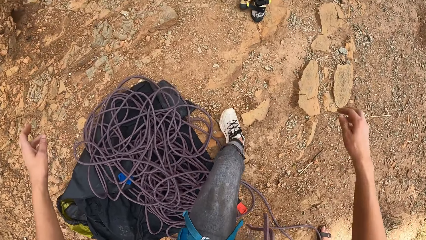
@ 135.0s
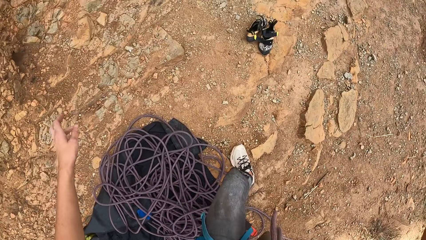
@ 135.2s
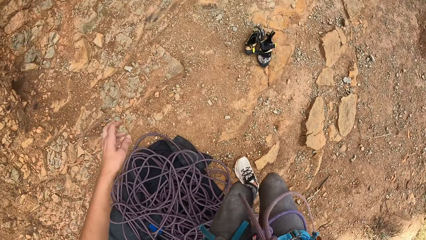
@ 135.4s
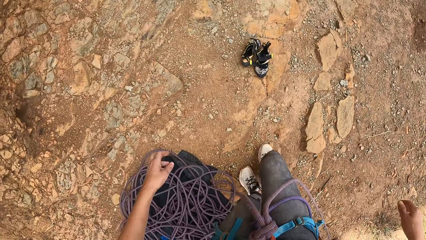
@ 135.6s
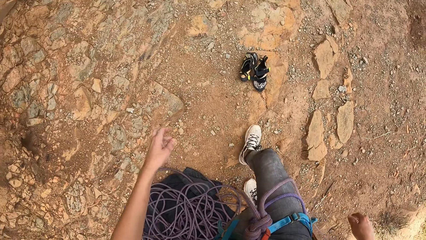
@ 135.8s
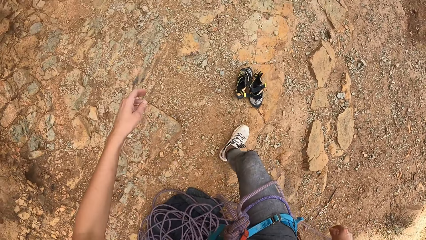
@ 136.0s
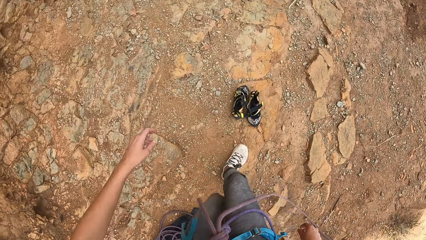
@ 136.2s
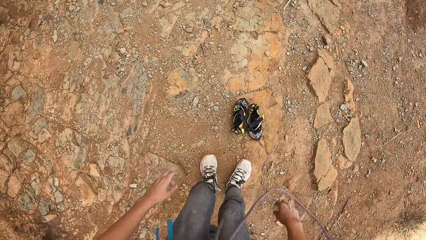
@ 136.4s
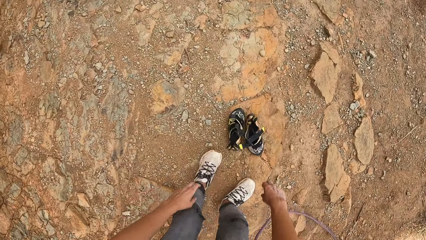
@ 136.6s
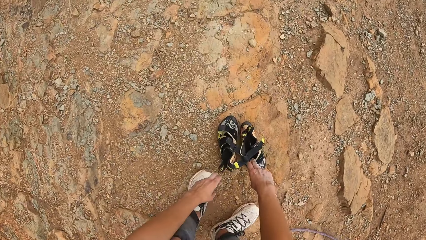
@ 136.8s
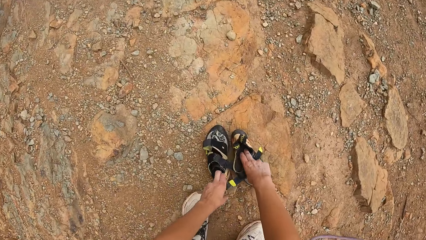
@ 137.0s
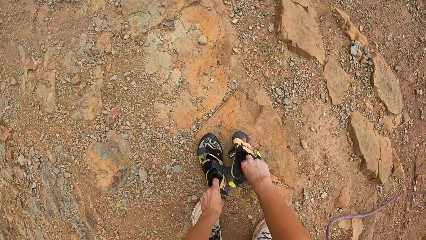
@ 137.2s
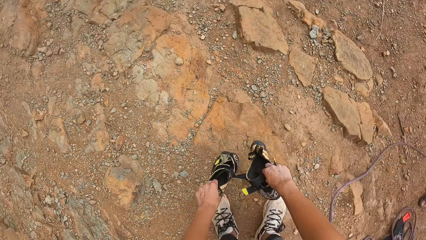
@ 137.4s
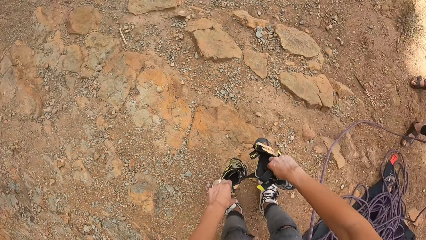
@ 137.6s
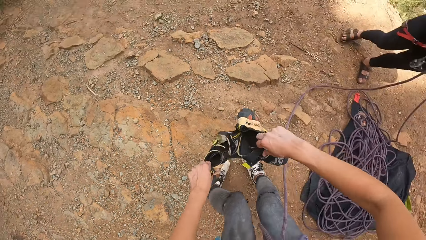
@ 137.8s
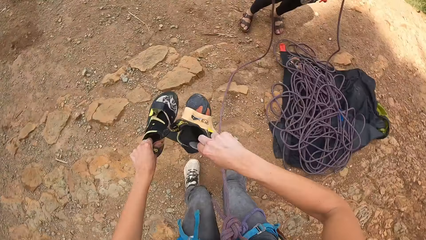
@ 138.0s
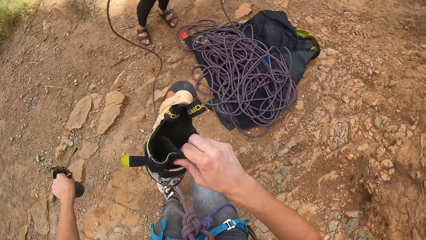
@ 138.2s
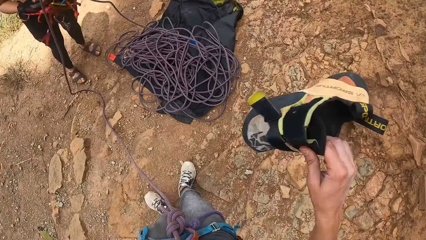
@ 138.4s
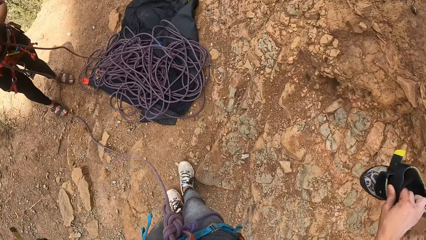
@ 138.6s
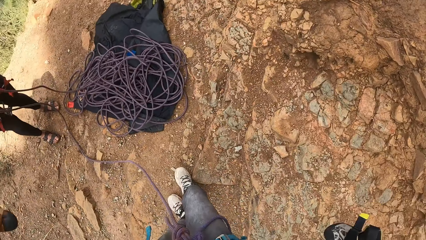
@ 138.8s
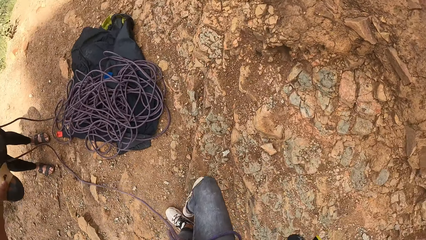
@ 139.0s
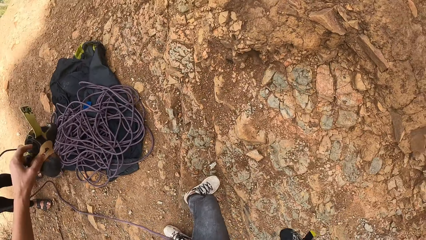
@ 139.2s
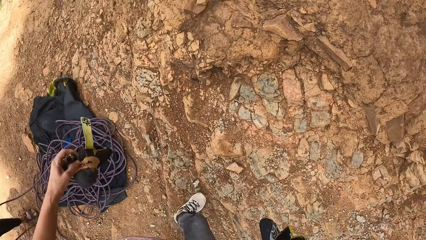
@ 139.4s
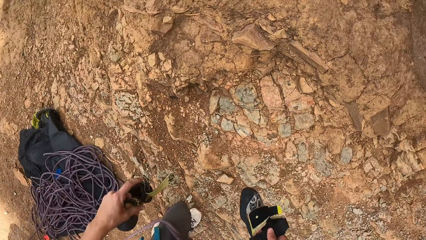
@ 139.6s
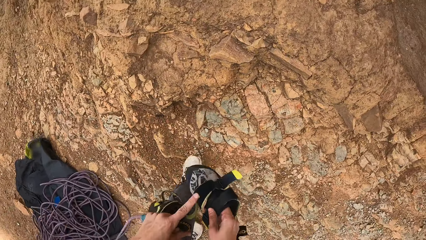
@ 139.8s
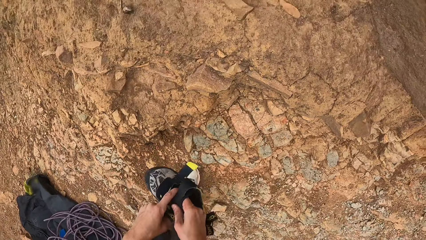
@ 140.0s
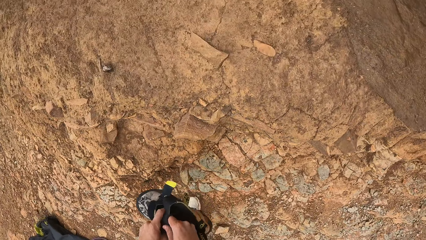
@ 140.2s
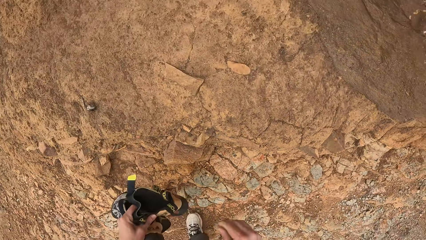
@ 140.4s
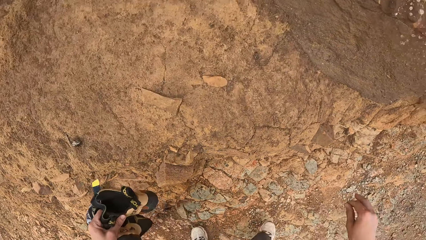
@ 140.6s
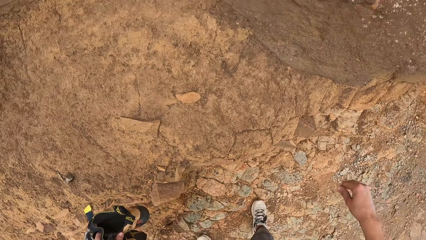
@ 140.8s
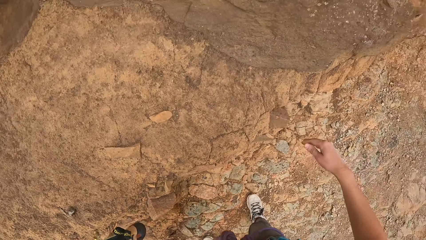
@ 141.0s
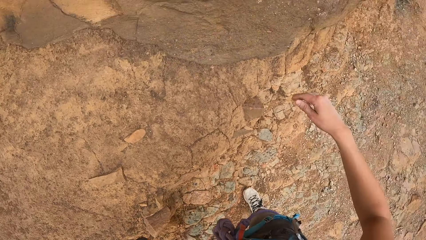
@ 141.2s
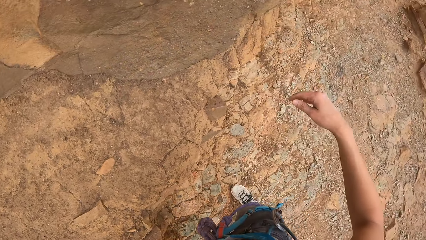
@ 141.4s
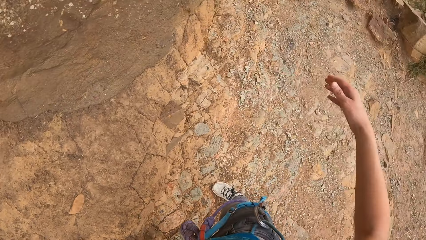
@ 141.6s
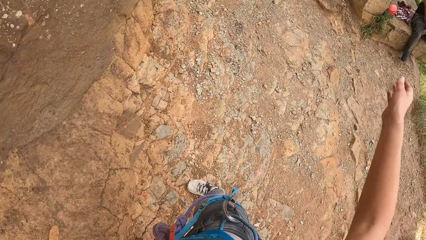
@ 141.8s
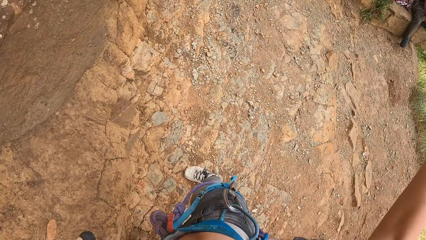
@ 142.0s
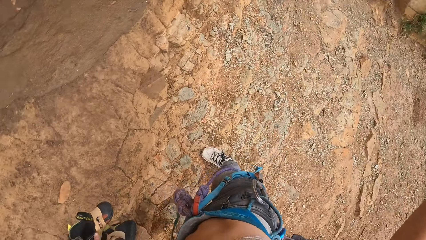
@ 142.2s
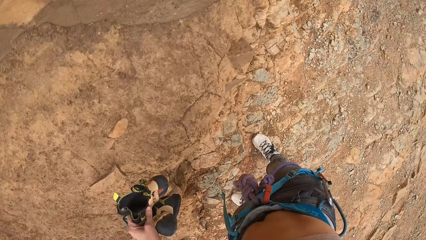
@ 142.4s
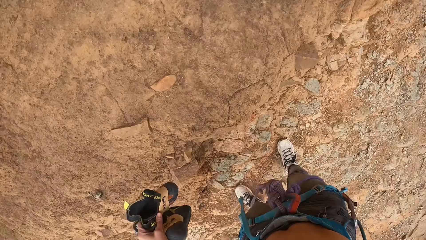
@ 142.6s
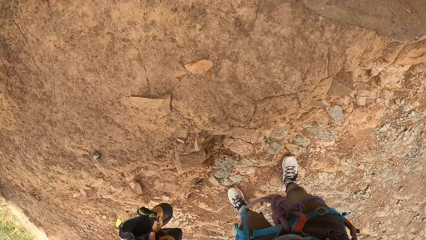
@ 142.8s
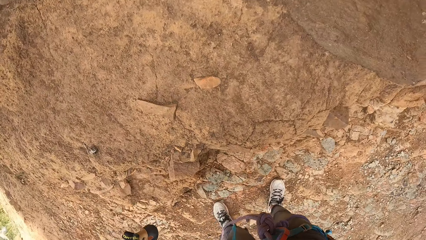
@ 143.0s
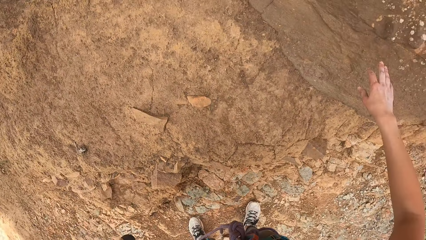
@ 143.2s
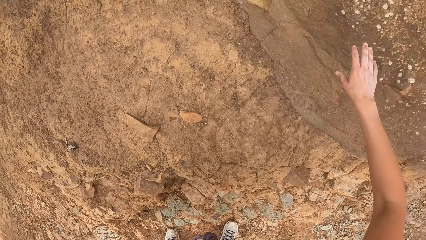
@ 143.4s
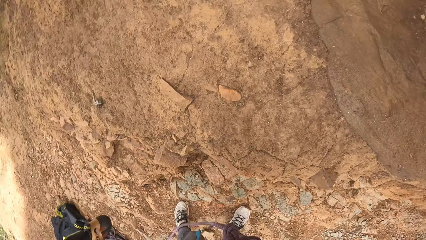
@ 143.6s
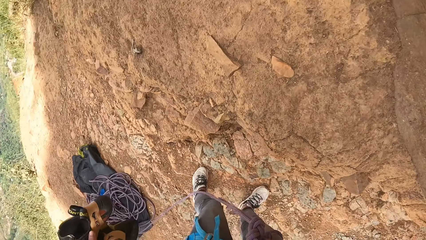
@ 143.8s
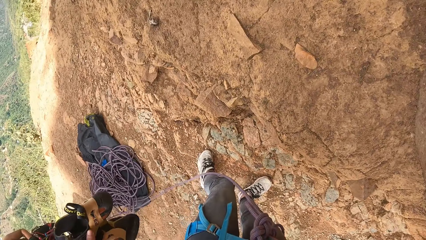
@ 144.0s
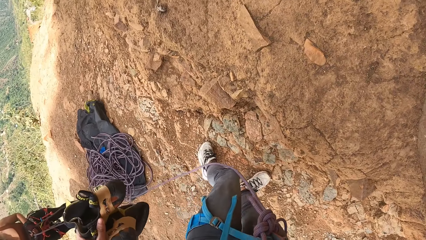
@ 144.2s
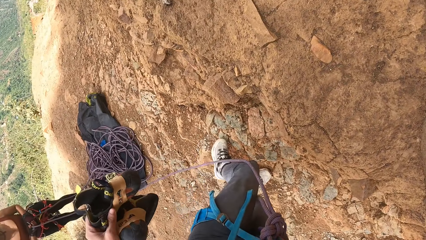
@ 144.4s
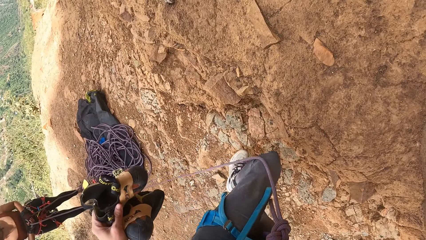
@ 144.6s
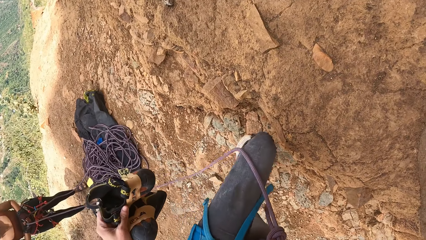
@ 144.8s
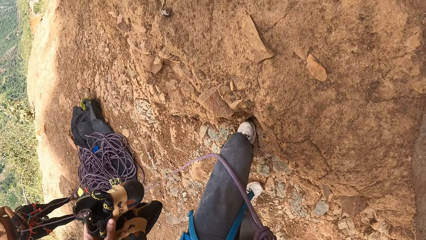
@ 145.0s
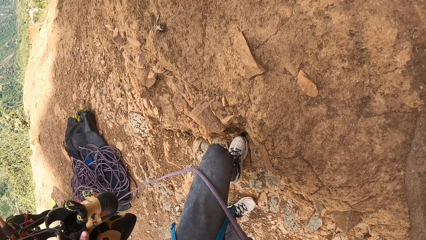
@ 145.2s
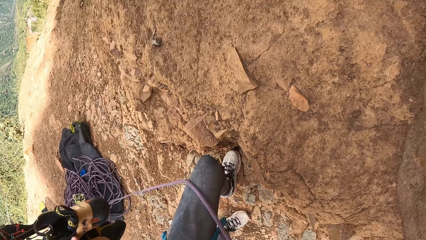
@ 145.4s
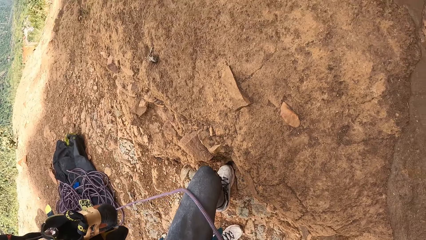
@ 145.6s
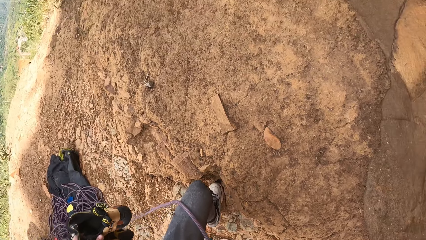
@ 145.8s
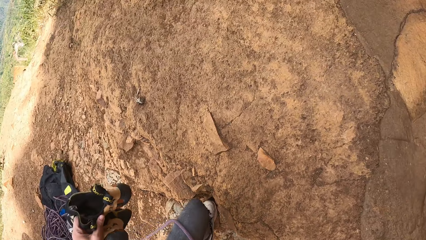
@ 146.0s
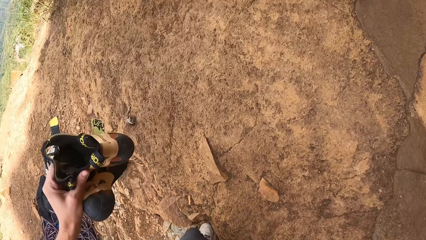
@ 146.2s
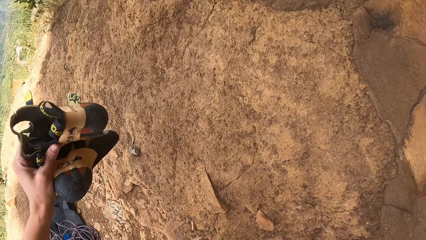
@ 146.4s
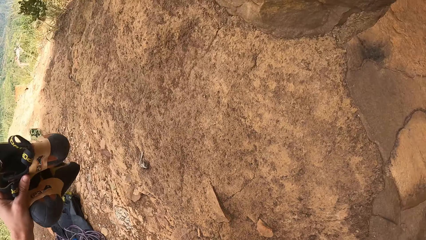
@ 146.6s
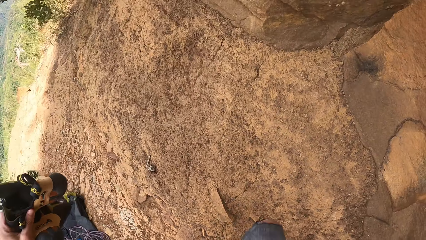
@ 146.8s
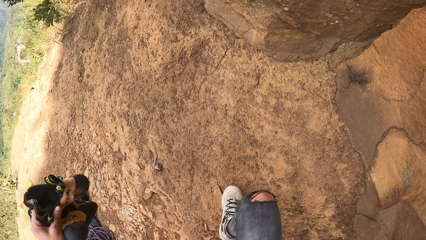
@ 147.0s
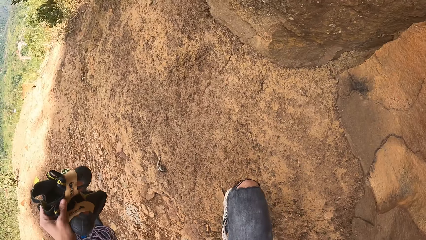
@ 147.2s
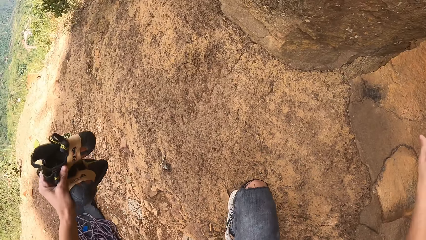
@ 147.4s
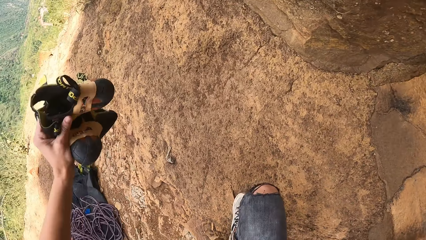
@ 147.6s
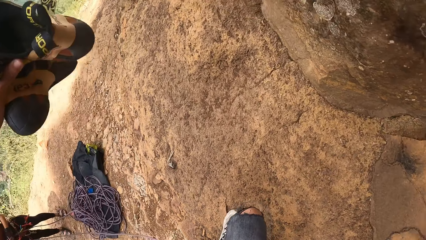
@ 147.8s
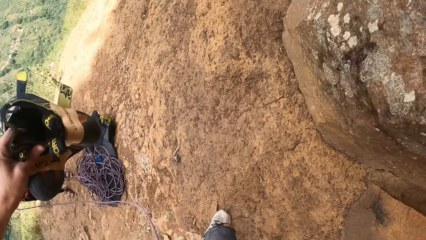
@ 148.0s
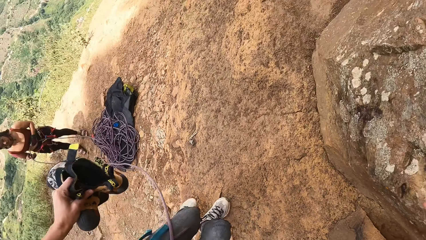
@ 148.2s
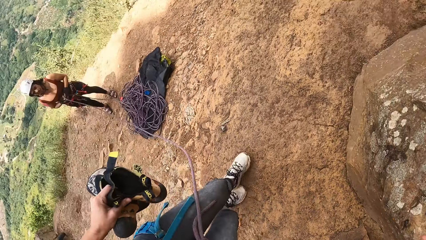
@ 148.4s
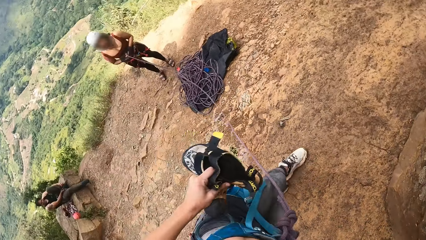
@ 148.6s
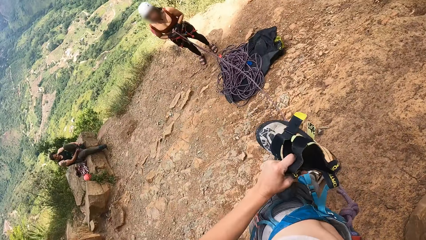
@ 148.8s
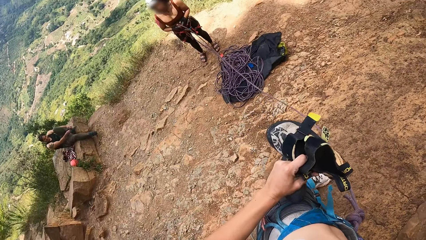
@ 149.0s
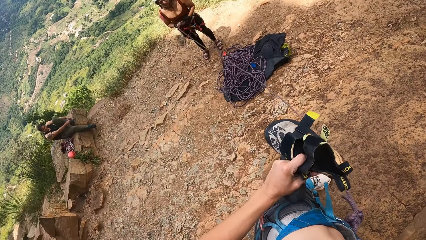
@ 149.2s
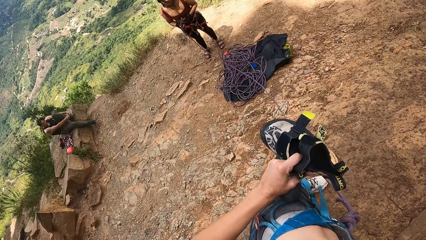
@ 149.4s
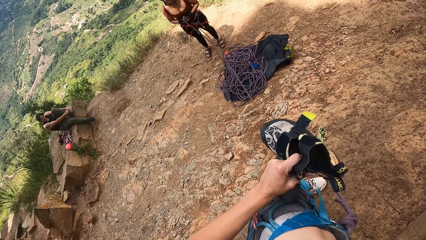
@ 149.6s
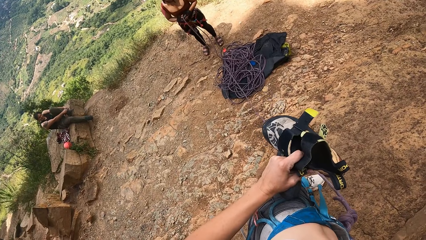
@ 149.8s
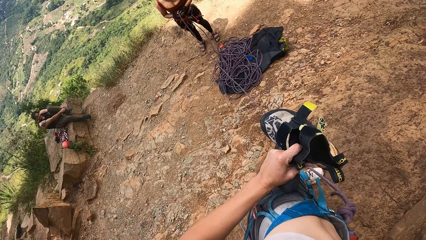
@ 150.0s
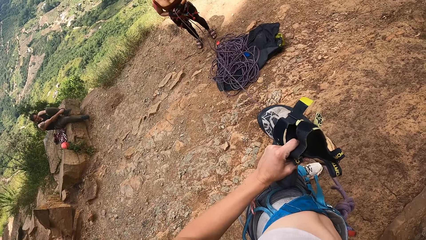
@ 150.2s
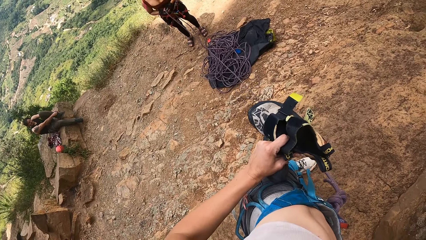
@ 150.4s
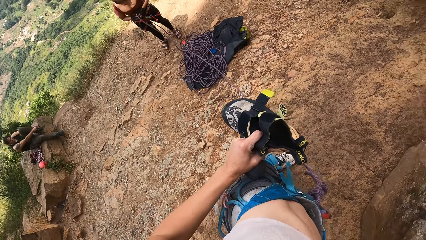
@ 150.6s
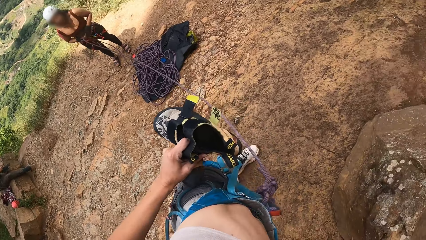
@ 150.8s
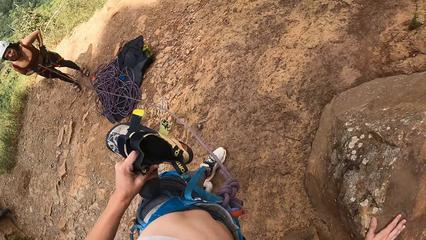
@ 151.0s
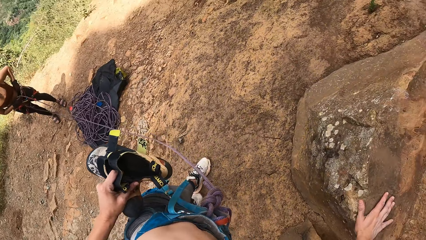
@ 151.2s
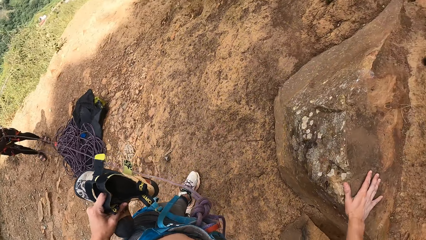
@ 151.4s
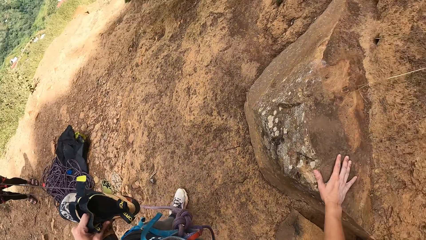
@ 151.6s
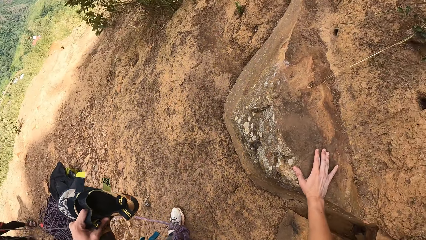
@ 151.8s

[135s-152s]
The camera wearer walks. They pick up the shoes on the ground. They walk. They look around the mountain. They climb the mountain.
